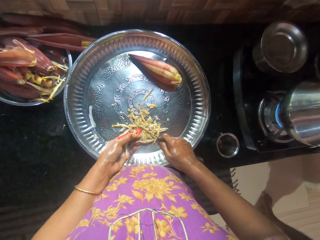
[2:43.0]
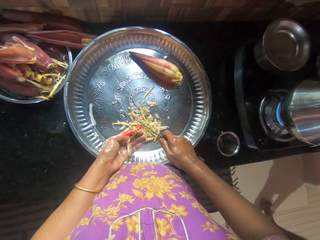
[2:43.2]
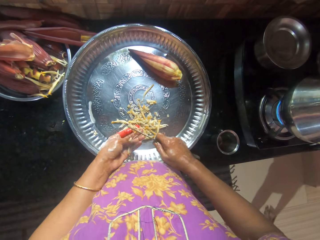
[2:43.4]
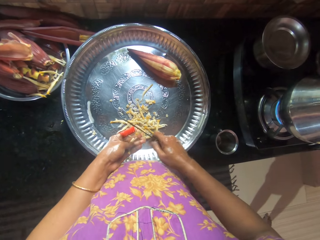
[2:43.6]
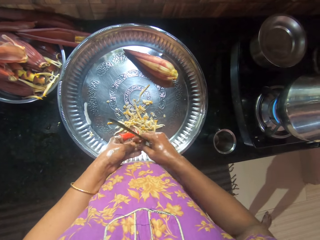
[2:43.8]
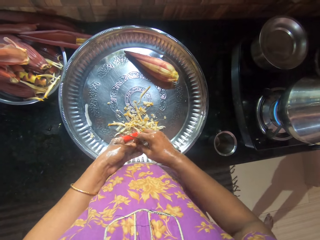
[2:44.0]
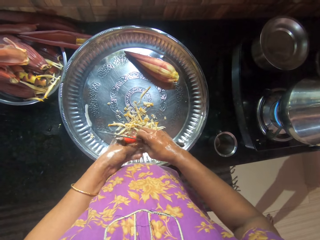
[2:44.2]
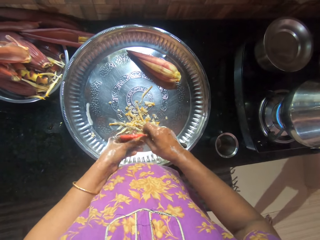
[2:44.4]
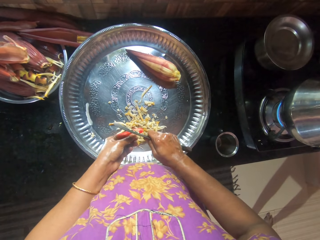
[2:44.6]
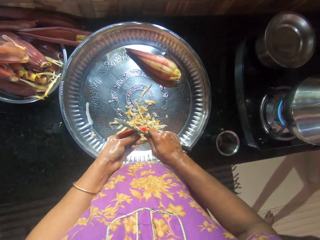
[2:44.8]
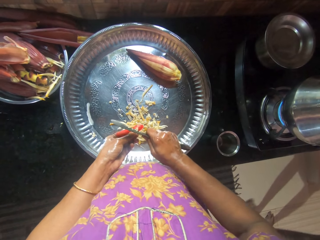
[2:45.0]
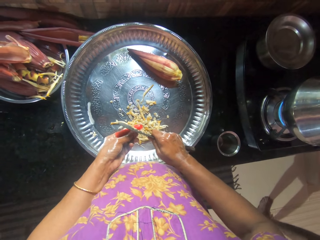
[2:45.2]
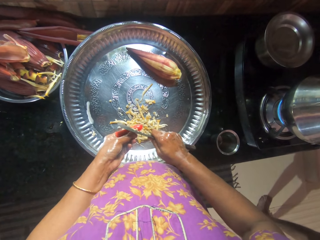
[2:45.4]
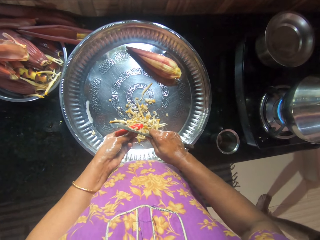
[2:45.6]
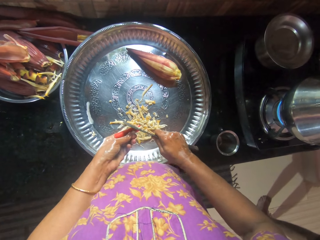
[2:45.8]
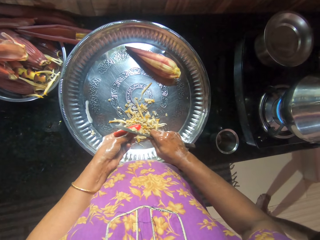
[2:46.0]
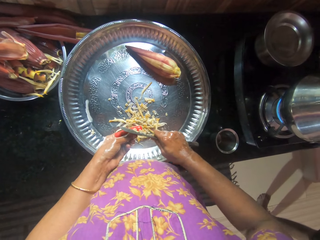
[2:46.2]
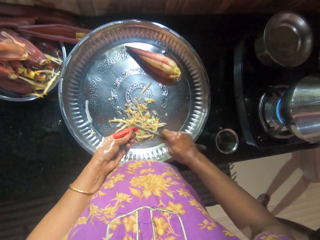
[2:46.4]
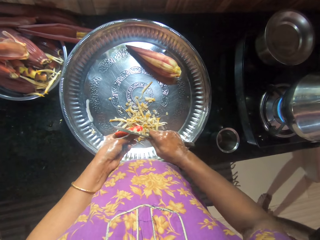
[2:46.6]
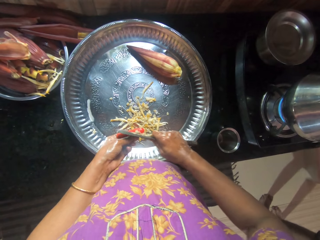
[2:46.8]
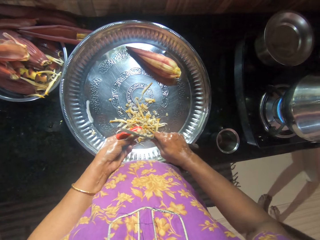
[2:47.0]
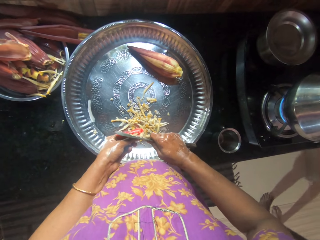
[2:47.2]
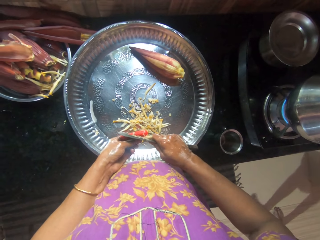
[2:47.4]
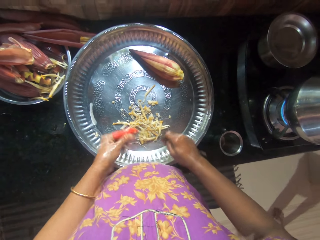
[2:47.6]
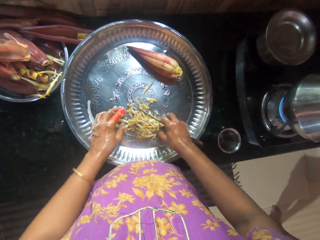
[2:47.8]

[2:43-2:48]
The camera wearer holds the anthers well. They chop the banana anthers.

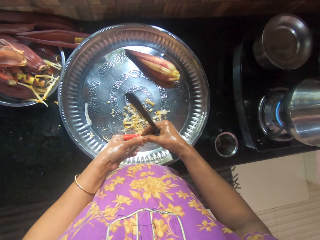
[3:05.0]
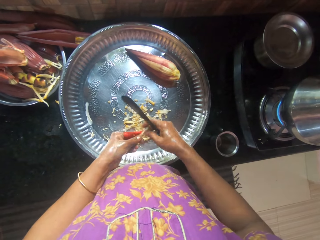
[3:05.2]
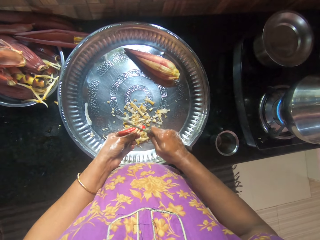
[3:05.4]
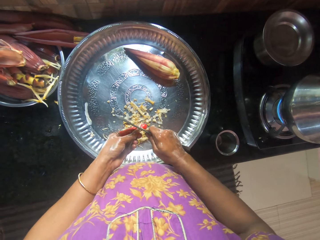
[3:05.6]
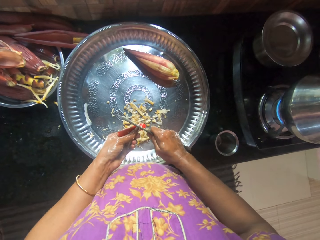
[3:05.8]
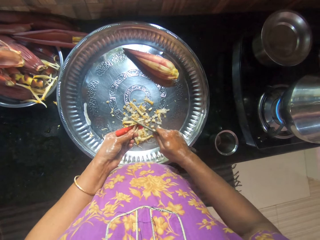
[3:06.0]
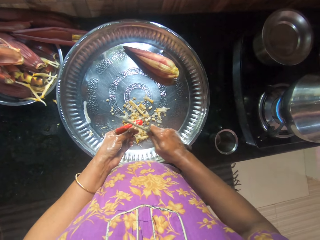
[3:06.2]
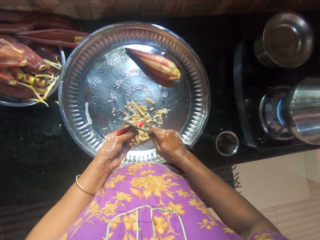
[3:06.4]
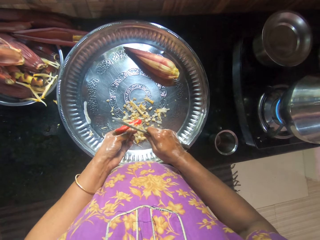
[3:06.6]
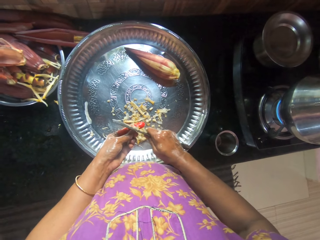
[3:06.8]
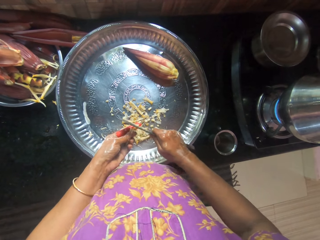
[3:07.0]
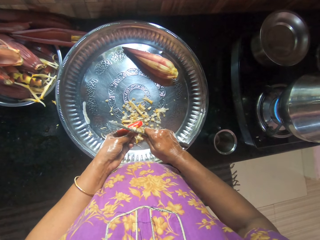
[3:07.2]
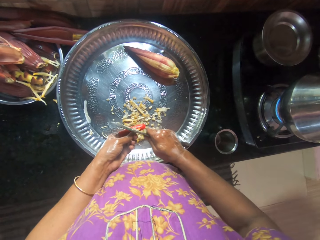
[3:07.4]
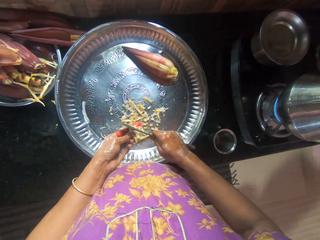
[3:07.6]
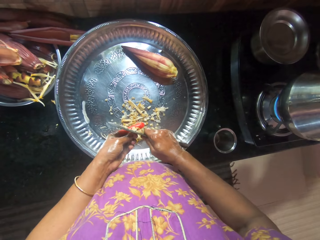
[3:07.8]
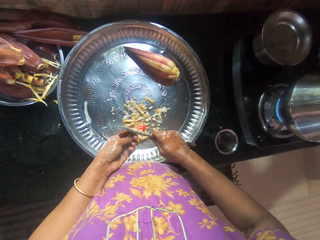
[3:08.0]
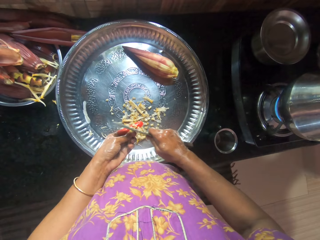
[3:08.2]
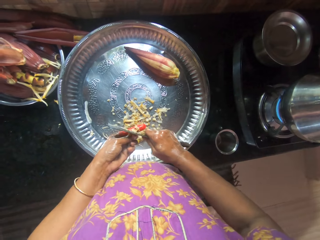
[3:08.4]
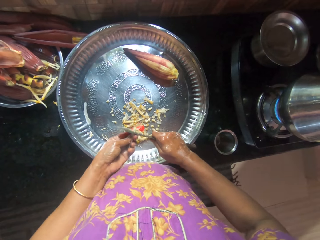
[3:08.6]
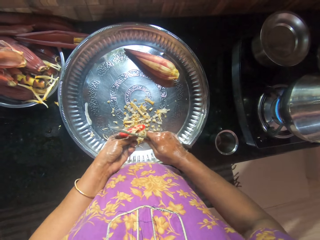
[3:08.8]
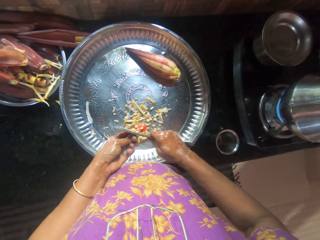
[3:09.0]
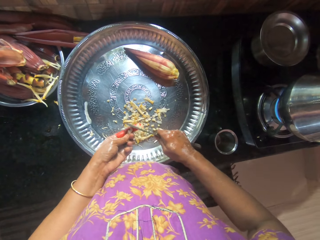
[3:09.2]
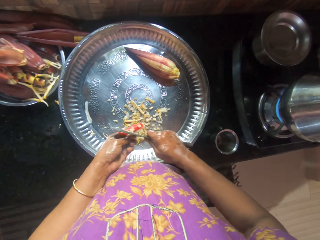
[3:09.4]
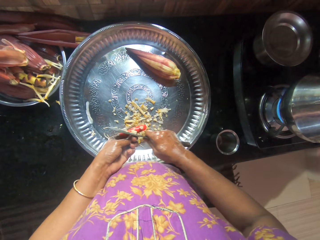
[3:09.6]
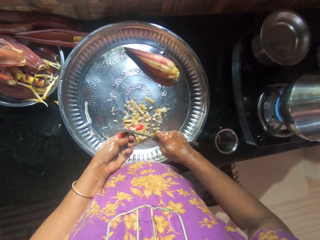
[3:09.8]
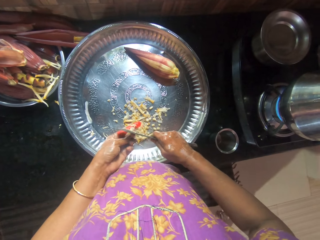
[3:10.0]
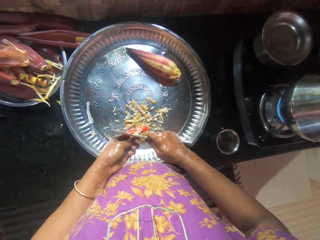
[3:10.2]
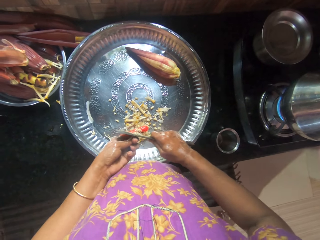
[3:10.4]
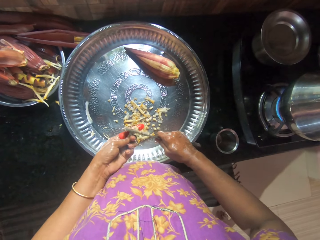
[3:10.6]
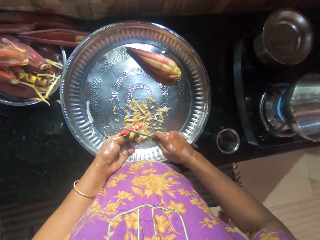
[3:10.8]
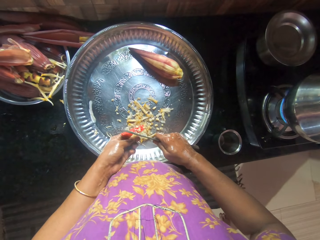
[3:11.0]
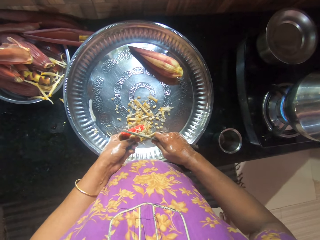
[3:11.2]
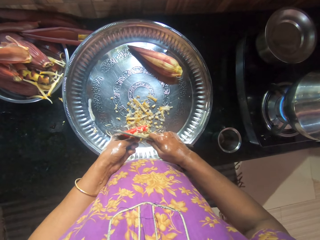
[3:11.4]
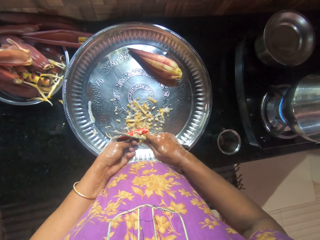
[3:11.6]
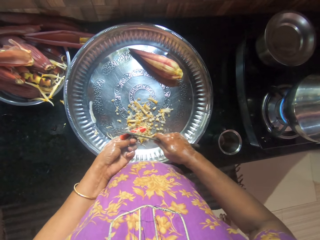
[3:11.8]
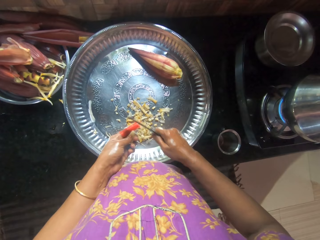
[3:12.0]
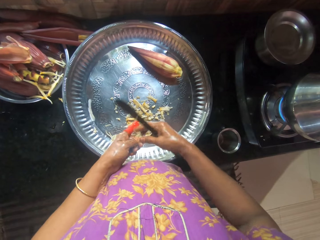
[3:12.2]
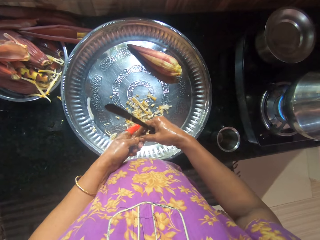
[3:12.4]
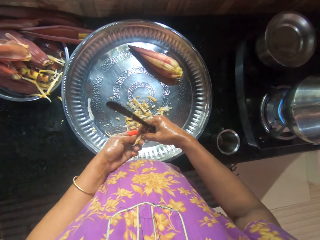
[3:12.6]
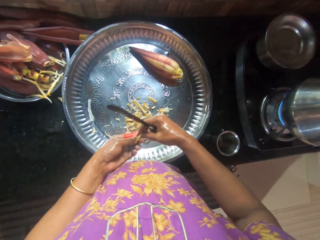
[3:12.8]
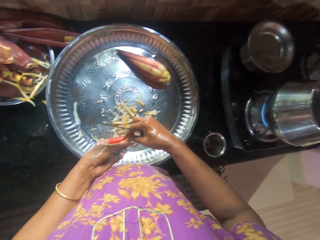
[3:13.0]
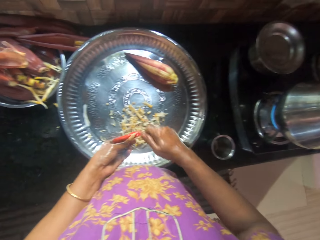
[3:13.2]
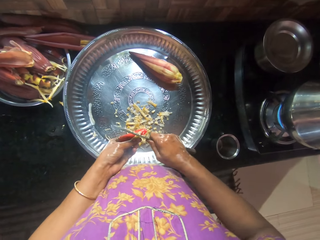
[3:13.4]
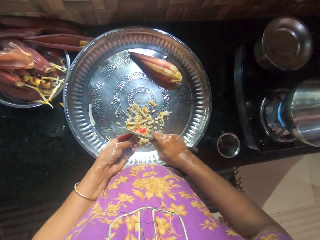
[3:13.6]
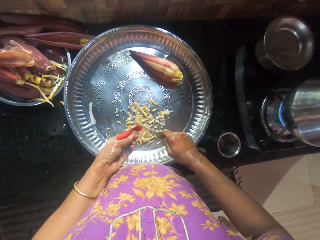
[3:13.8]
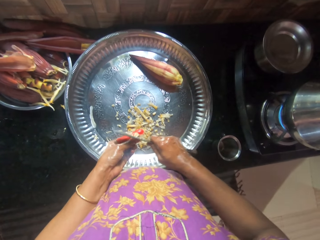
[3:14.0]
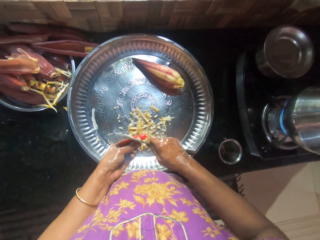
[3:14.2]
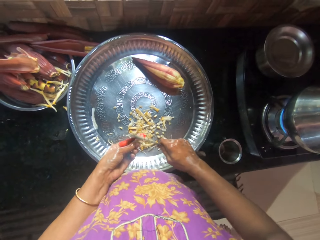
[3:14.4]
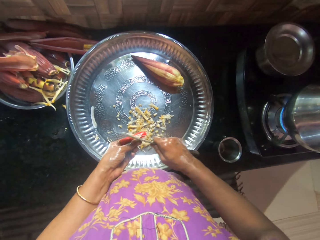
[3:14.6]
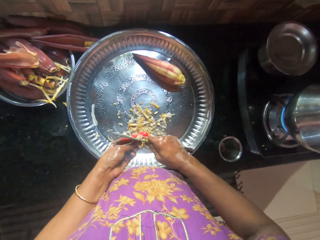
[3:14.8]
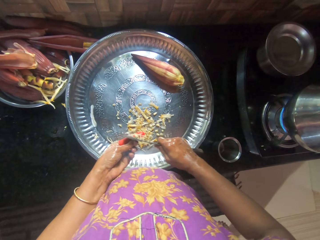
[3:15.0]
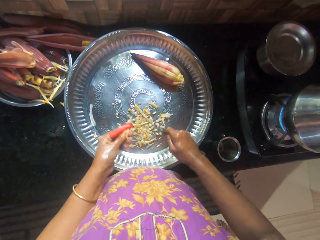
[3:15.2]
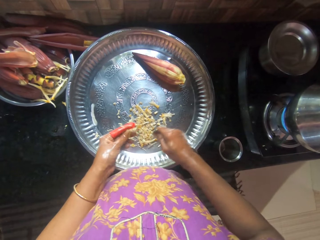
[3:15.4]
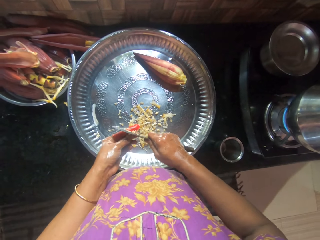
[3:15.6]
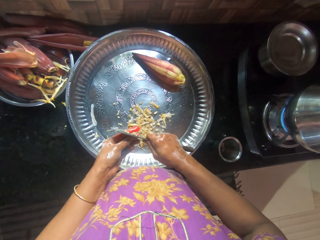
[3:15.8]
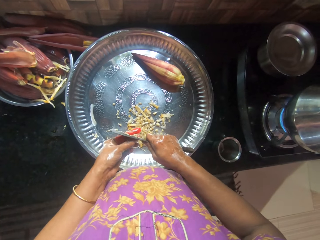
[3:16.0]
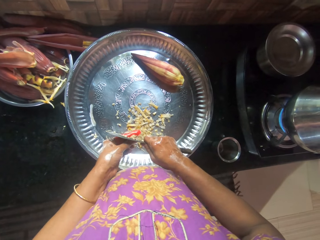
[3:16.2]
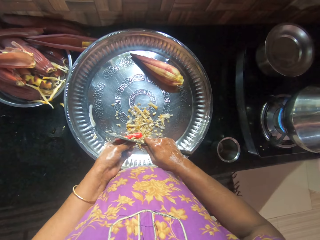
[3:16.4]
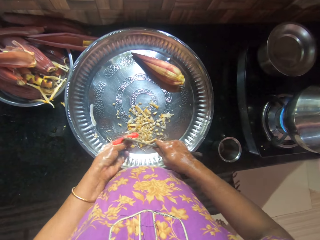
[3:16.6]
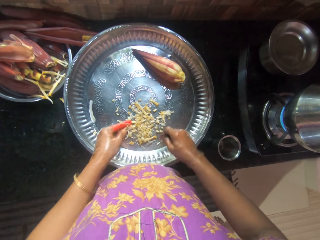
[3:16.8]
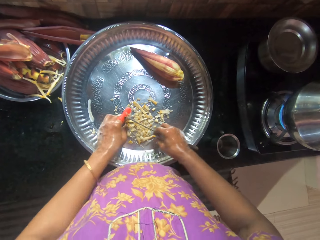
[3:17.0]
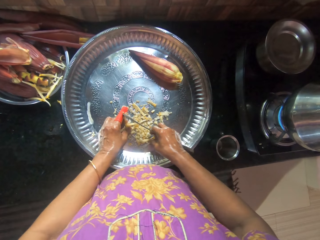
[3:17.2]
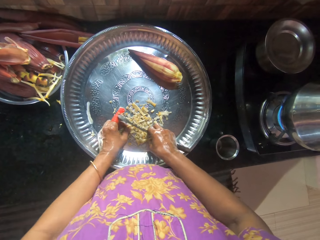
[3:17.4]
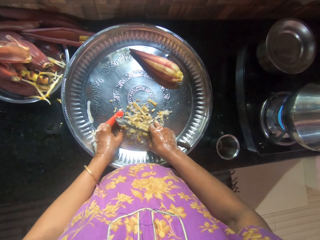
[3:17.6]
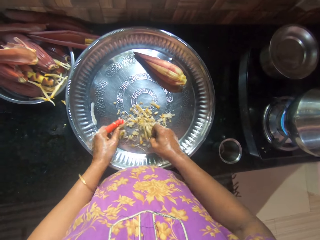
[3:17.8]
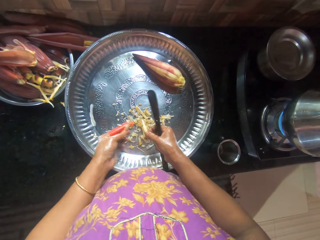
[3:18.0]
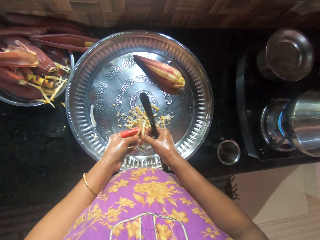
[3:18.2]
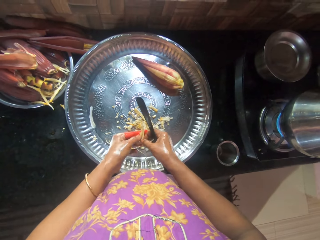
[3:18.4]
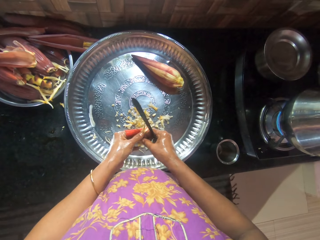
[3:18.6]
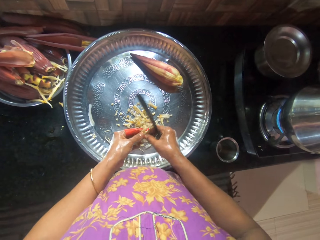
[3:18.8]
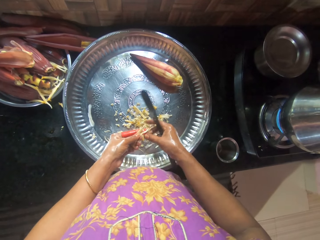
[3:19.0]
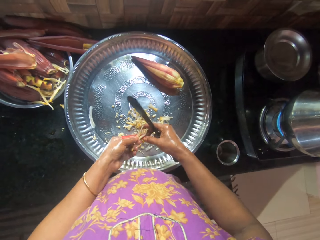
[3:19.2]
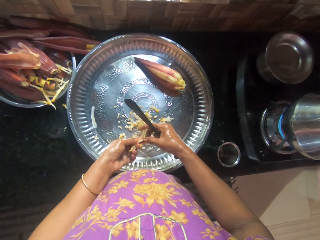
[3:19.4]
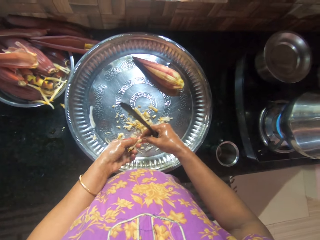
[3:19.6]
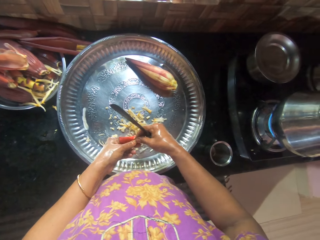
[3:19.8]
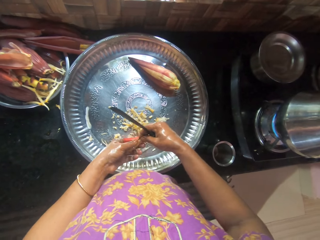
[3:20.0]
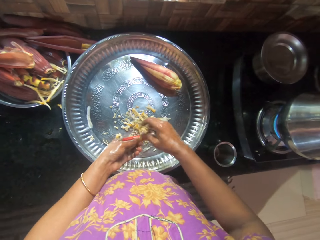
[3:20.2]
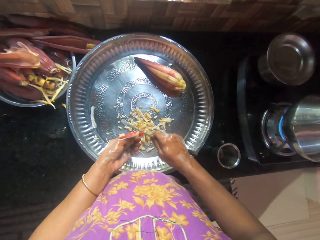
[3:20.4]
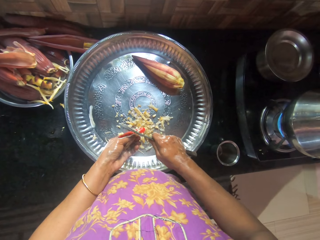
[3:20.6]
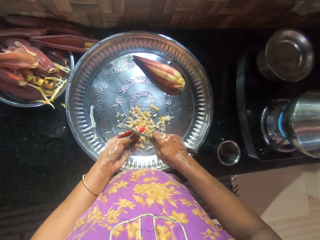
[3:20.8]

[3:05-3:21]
The camera wearer cuts the pieces of plantain flower with the knife. The boy interacts with the camera wearer. The camera wearer picks more pieces of plantain flower from the tray with both hands into her left hand.
